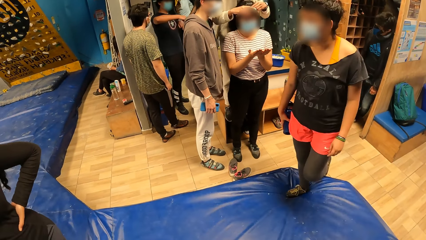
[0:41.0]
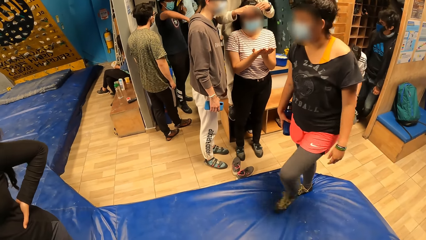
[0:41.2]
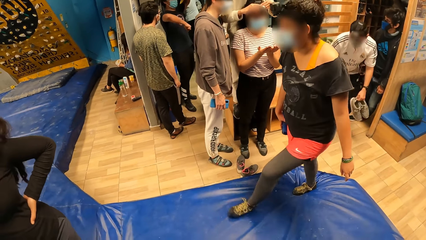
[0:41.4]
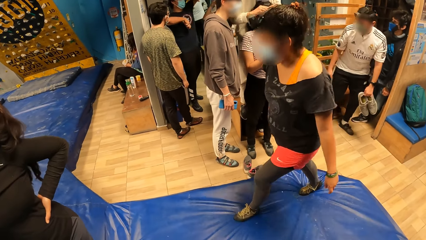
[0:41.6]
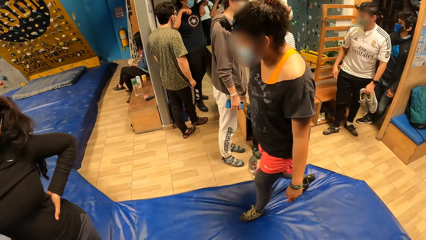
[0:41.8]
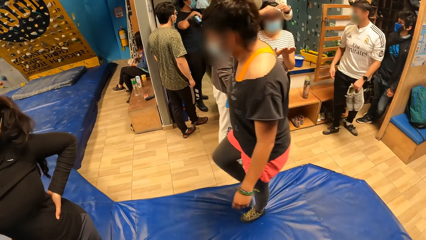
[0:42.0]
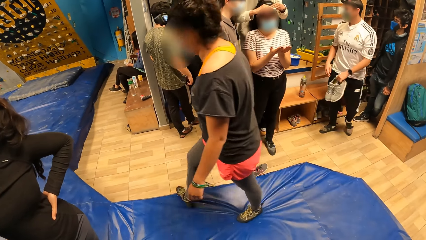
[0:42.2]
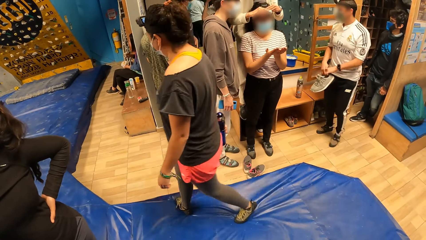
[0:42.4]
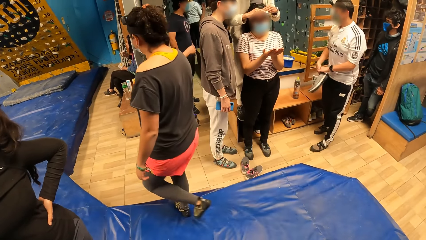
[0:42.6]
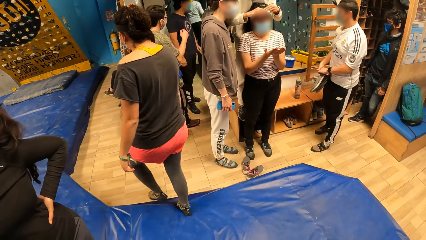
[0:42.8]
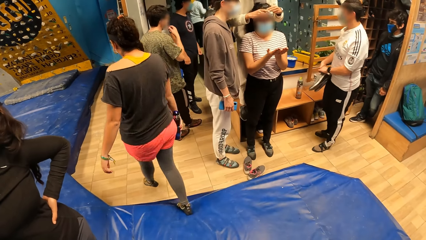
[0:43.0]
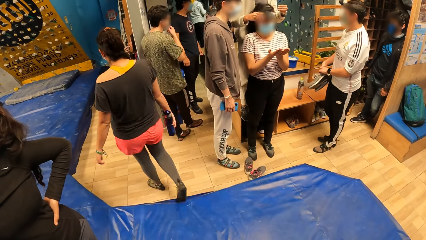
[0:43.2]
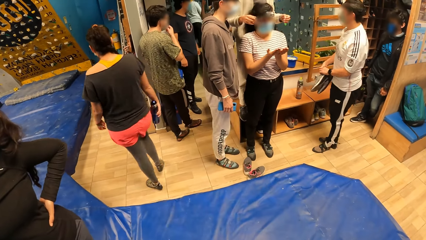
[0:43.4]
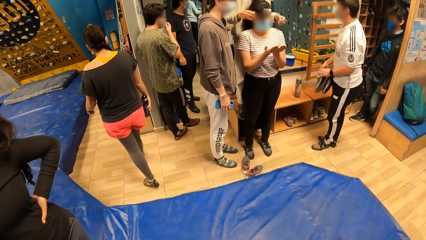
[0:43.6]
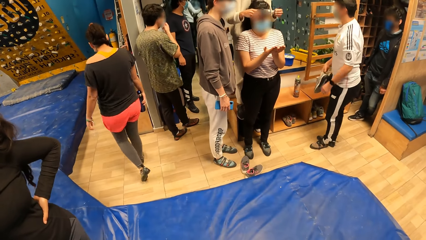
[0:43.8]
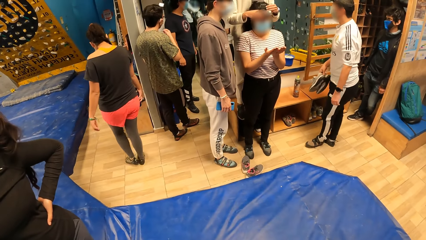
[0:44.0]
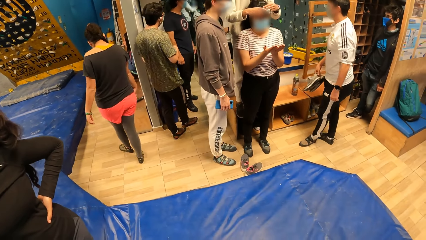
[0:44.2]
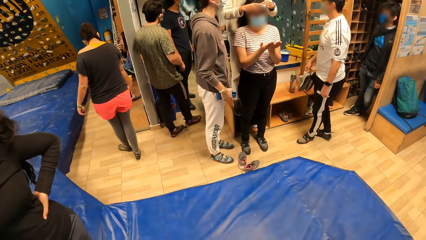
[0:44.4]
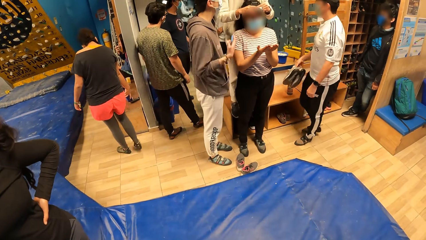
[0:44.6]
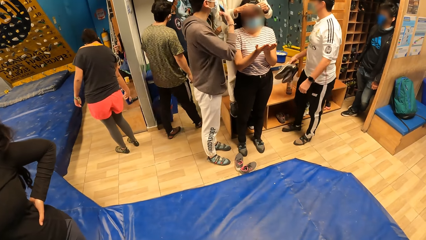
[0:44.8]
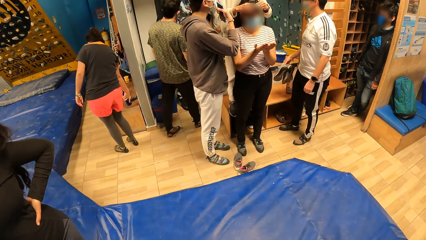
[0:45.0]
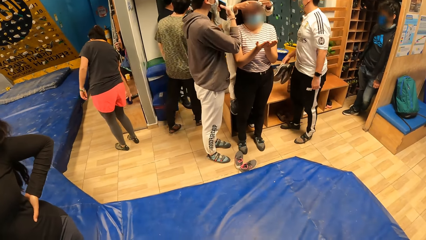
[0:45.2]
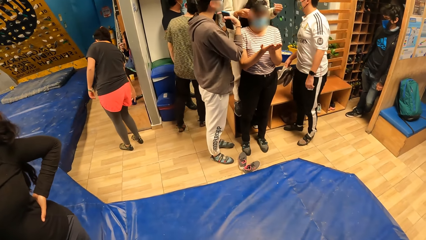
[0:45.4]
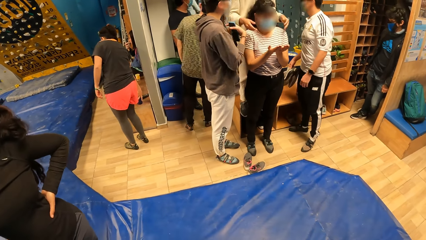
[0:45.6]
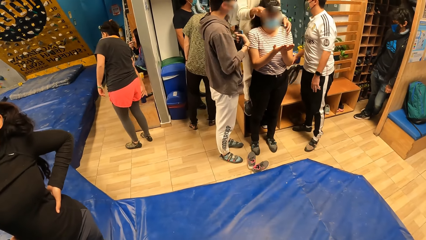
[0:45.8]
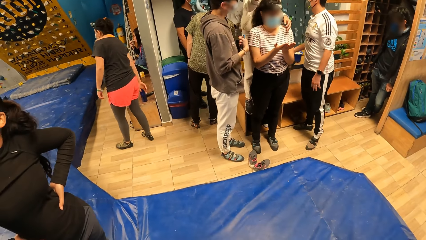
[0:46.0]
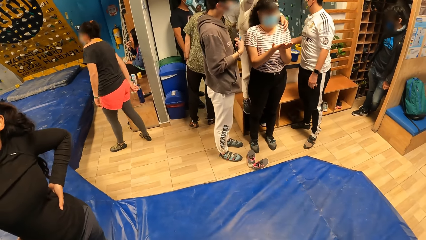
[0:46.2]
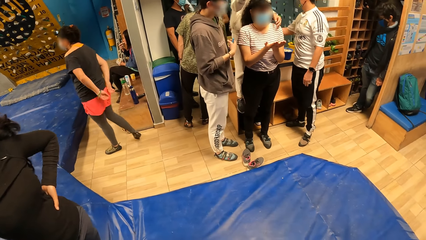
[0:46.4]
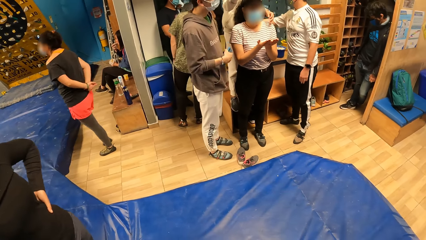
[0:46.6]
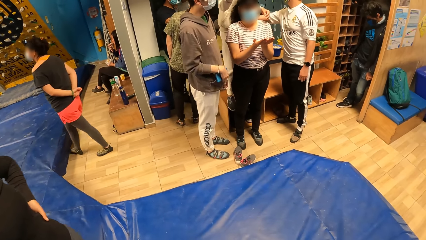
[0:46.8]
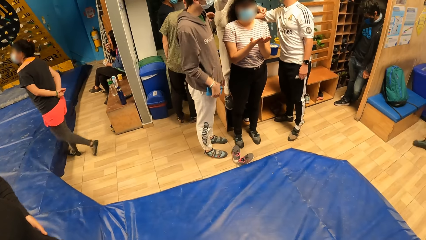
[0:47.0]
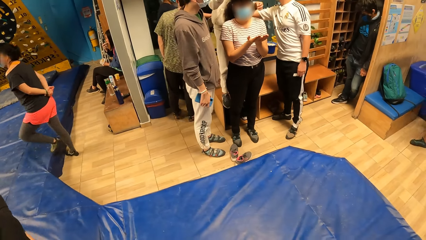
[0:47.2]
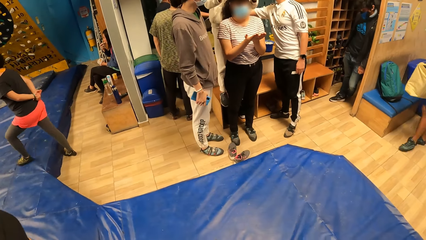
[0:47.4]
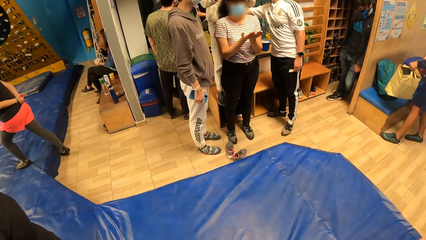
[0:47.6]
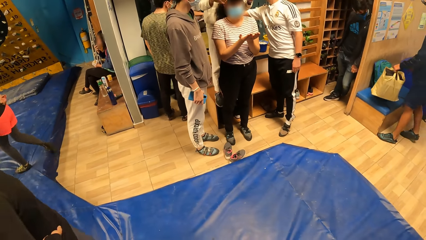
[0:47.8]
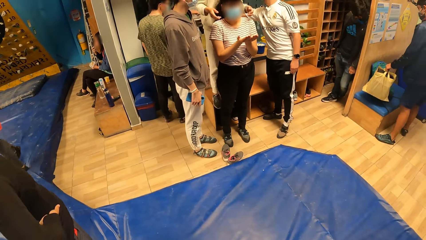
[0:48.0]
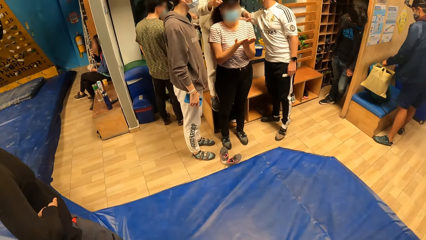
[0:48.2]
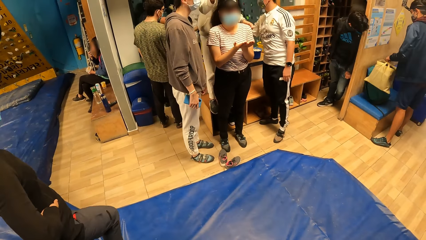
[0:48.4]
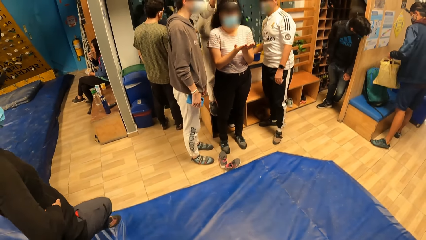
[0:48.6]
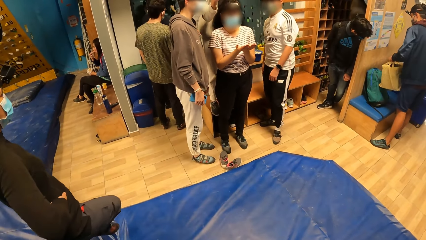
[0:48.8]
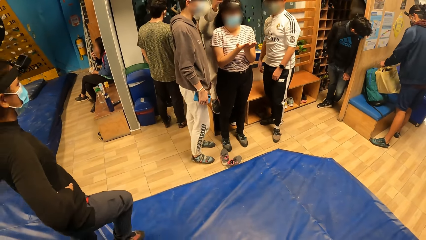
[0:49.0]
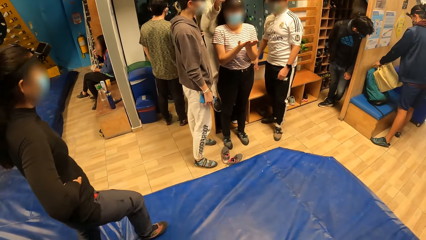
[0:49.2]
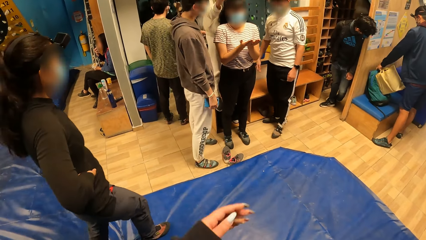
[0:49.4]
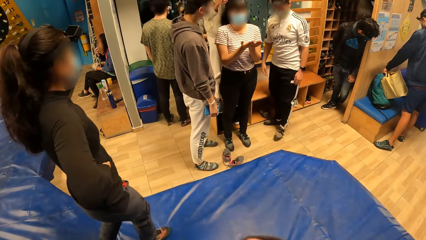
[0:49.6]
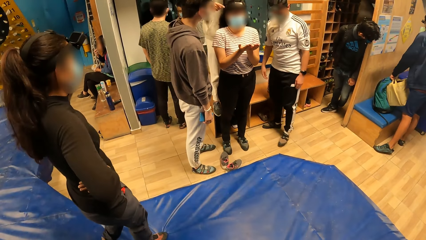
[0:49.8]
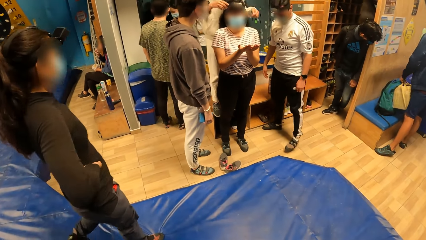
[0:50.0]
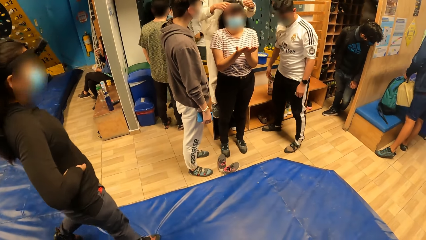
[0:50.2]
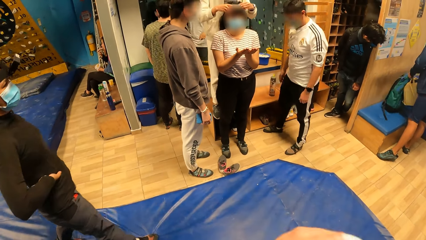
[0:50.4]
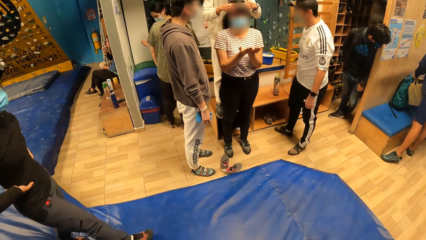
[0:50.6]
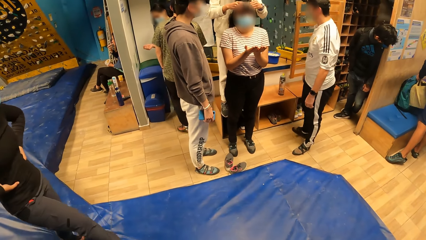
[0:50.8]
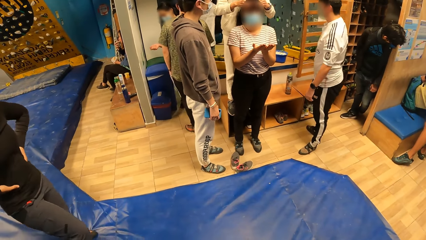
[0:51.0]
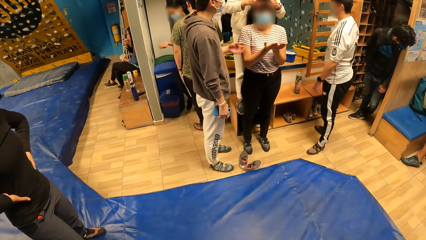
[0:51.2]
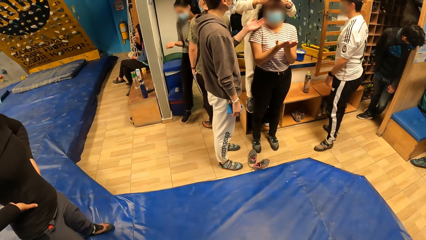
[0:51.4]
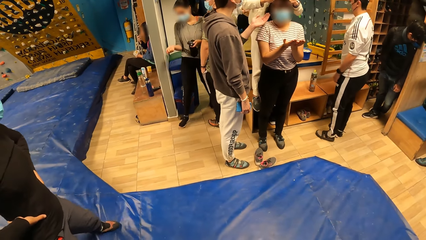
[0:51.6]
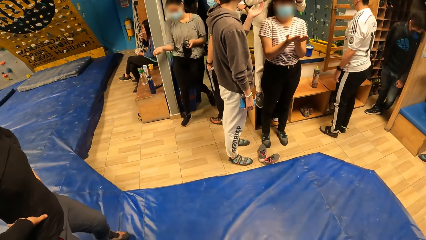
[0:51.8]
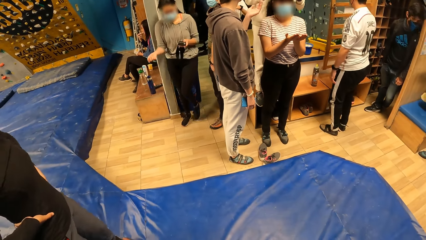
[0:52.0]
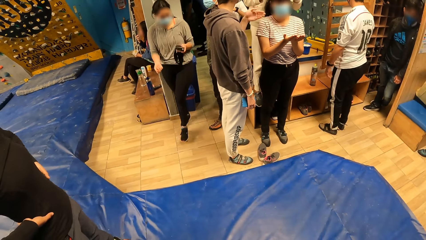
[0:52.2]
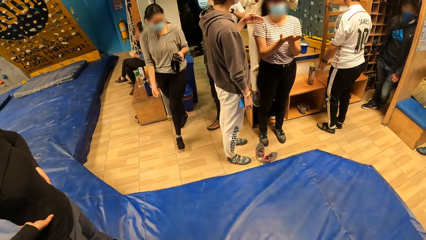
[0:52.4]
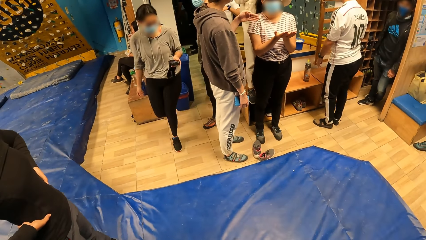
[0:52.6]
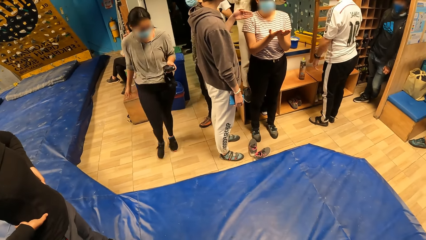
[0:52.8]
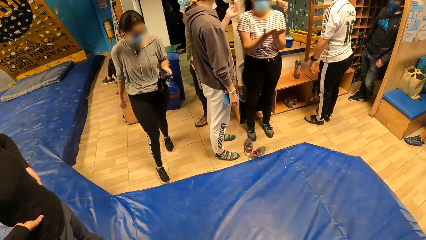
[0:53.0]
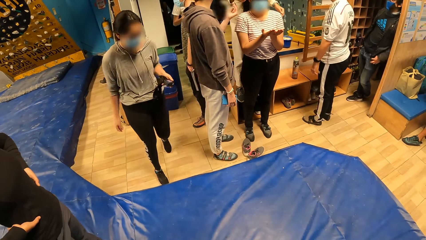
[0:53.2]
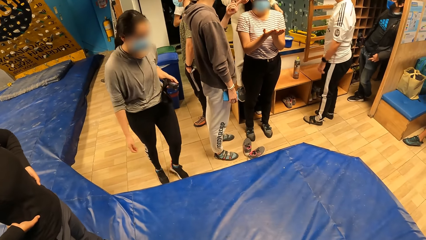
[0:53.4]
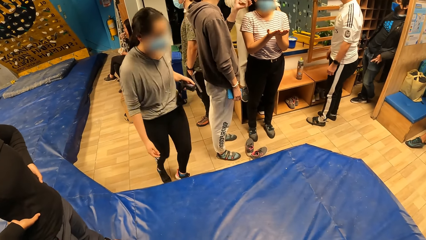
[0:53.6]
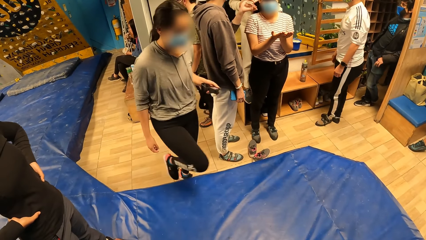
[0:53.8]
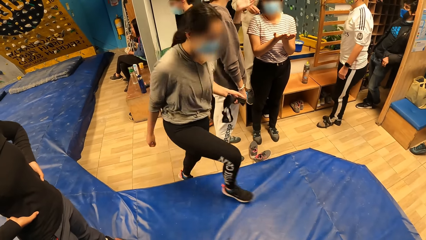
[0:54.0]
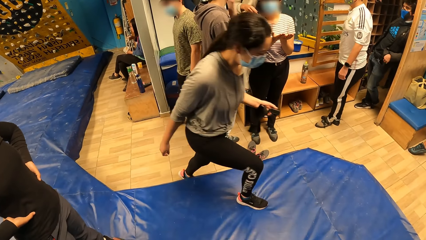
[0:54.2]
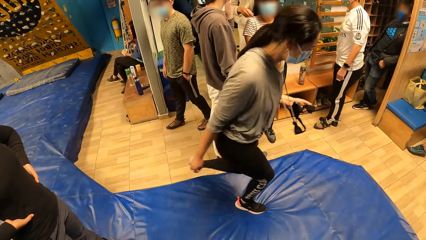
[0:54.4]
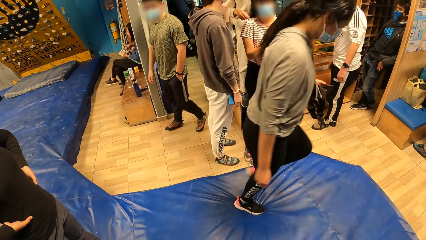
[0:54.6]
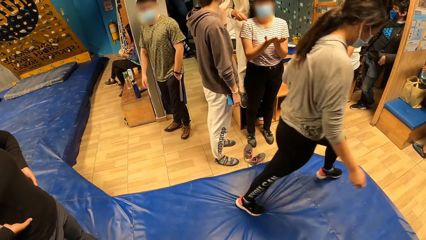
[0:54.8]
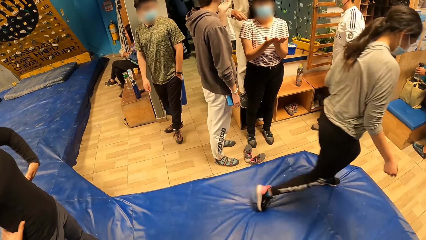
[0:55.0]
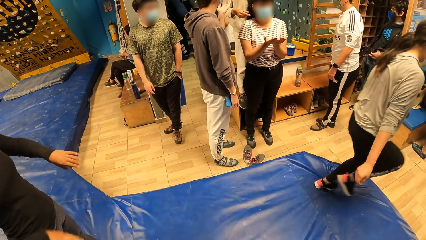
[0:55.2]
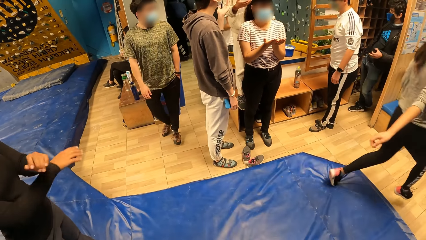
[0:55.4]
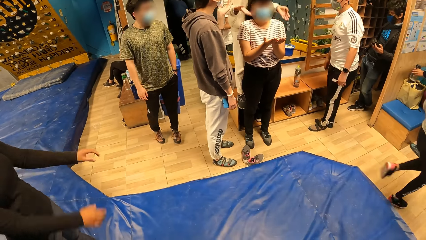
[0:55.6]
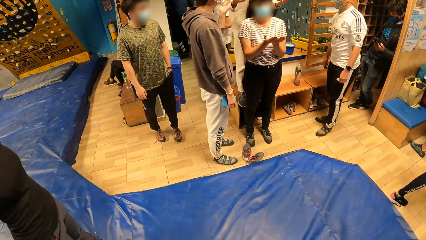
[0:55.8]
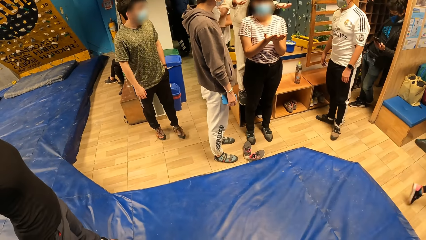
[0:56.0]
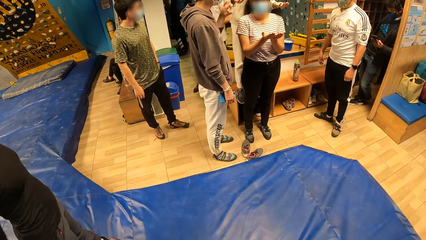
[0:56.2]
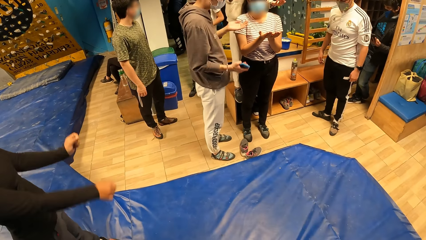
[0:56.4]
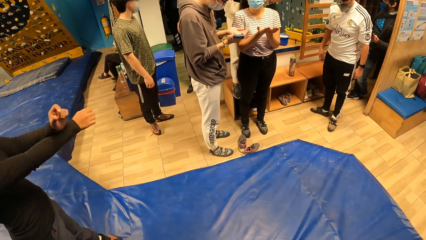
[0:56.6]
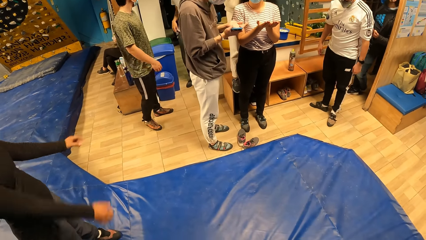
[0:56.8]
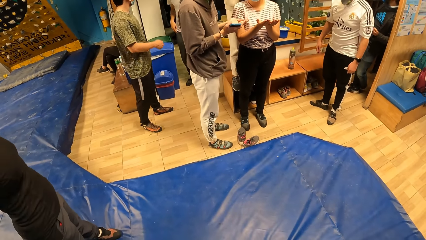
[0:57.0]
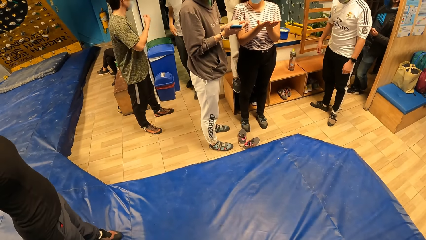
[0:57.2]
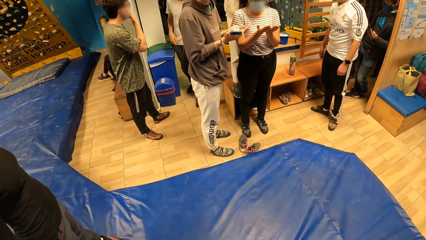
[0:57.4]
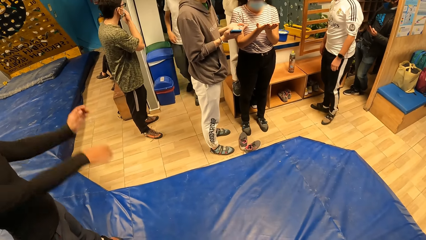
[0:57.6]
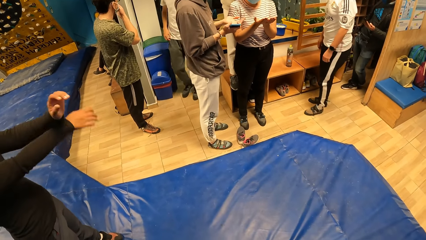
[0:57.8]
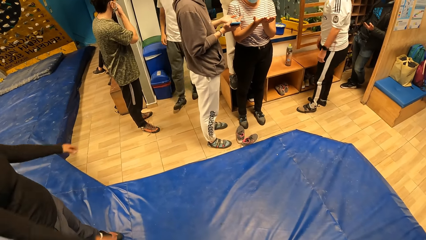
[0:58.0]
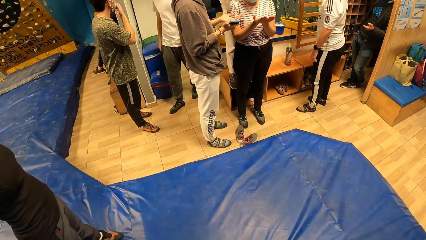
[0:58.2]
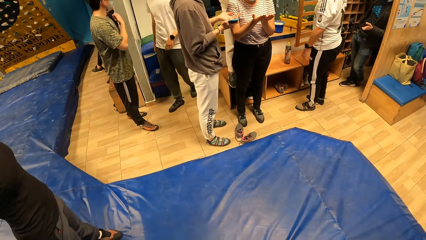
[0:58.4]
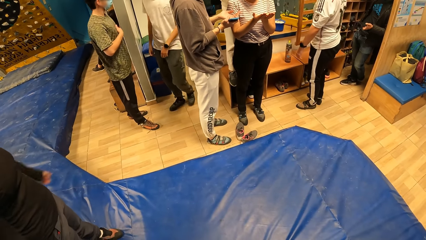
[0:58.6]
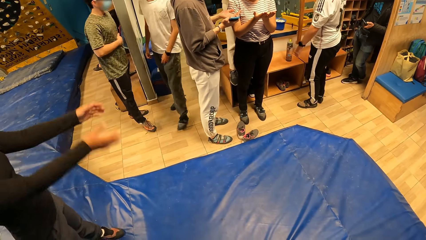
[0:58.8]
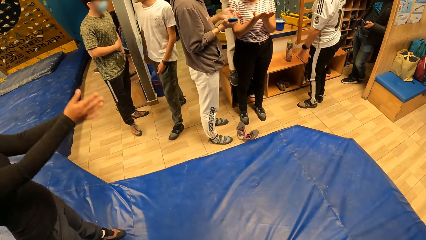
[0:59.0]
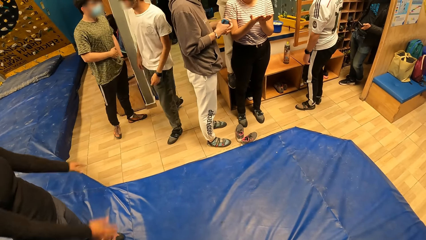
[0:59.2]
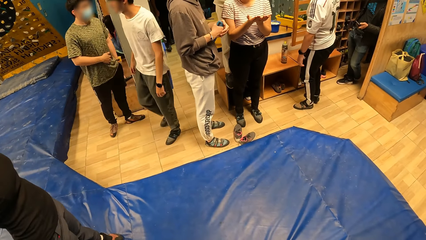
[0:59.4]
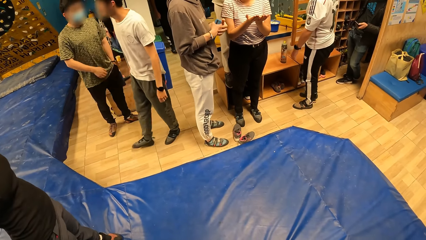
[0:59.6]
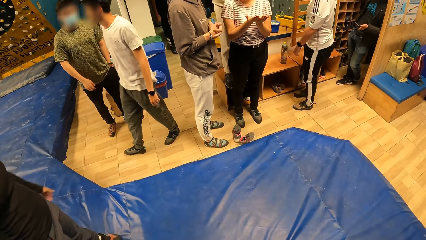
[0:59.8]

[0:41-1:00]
The woman adjusts a camera on the head of another woman. A man passes the sneakers in his left hand to his right hand. The camera wearer moves a hand. They move a hand again. A second man moves the green backpack on the bench with his left hand. The camera wearer moves a hand. The second man places the brown bag in his left hand on the bench.
